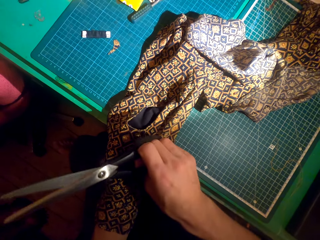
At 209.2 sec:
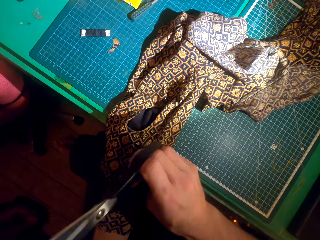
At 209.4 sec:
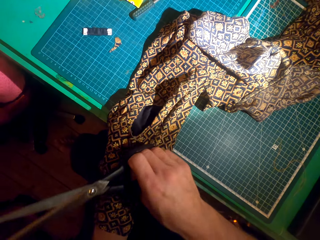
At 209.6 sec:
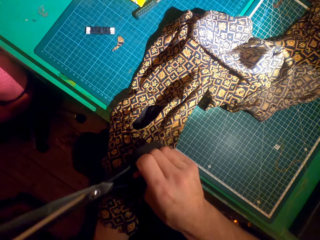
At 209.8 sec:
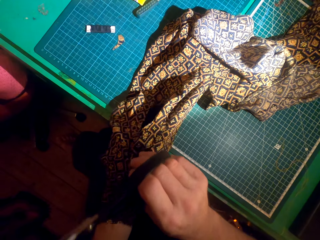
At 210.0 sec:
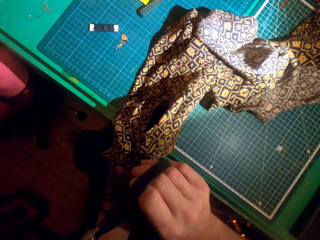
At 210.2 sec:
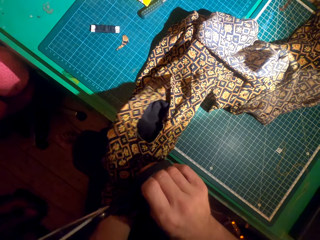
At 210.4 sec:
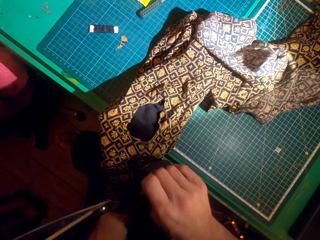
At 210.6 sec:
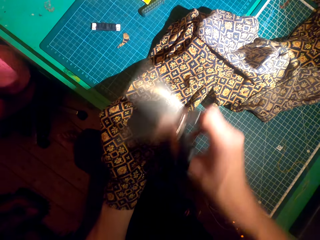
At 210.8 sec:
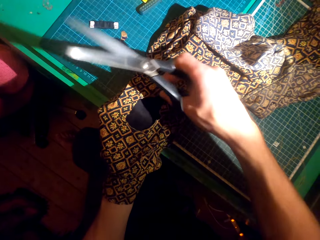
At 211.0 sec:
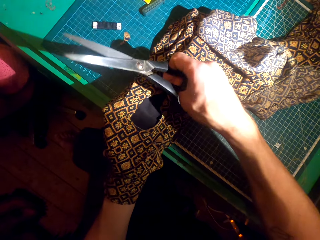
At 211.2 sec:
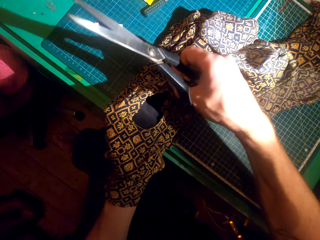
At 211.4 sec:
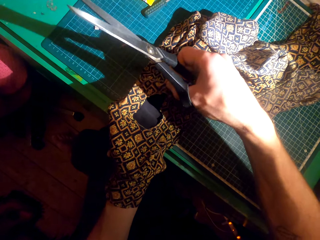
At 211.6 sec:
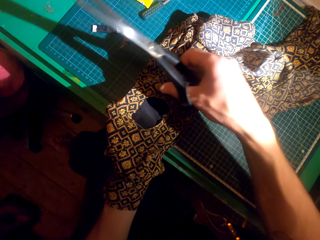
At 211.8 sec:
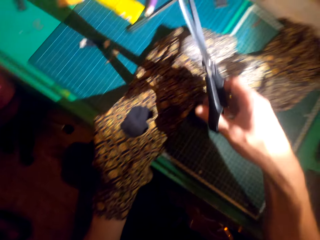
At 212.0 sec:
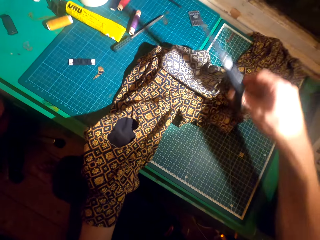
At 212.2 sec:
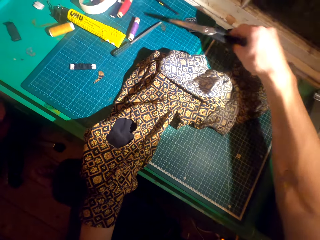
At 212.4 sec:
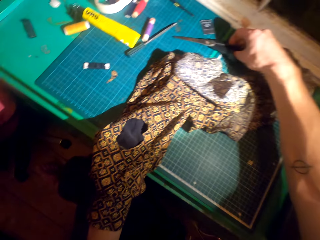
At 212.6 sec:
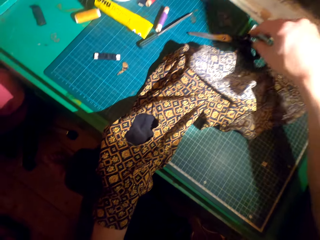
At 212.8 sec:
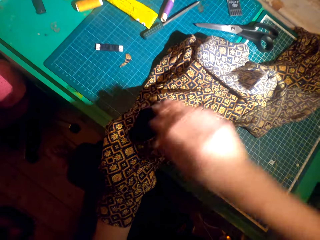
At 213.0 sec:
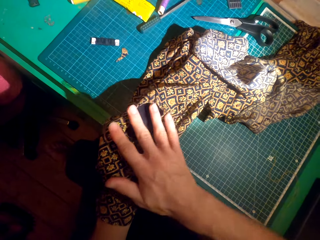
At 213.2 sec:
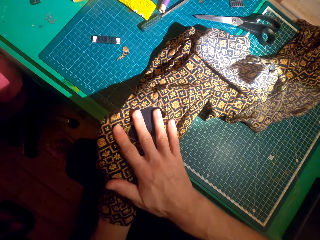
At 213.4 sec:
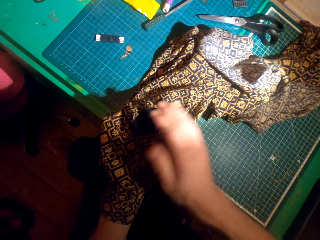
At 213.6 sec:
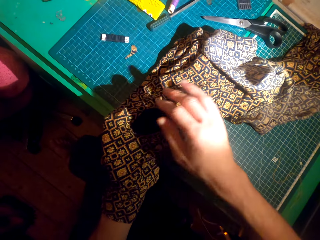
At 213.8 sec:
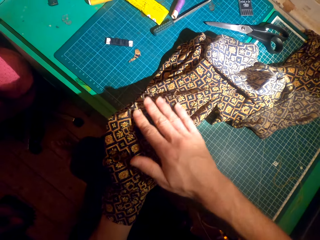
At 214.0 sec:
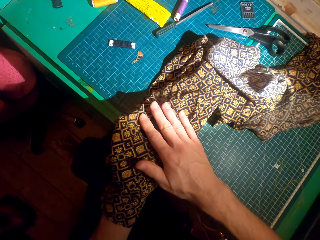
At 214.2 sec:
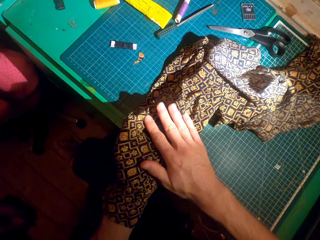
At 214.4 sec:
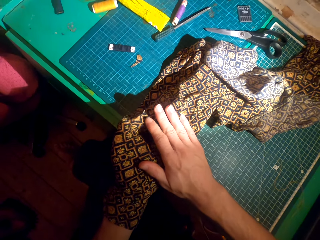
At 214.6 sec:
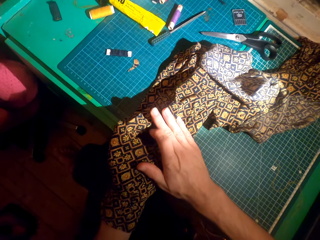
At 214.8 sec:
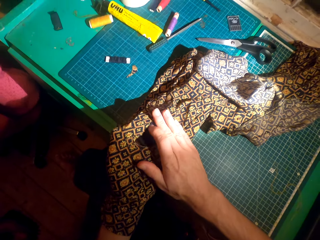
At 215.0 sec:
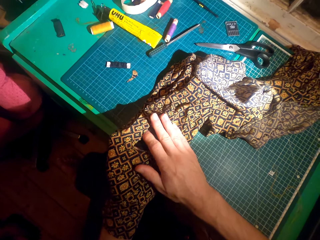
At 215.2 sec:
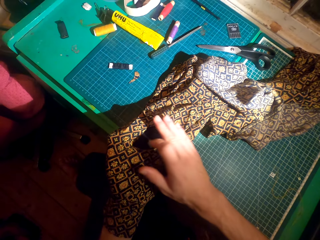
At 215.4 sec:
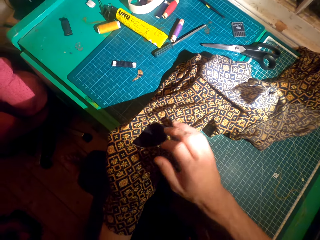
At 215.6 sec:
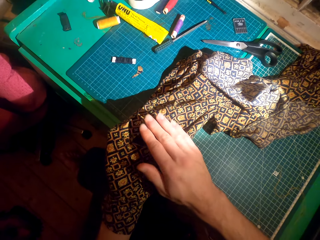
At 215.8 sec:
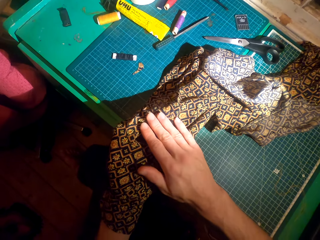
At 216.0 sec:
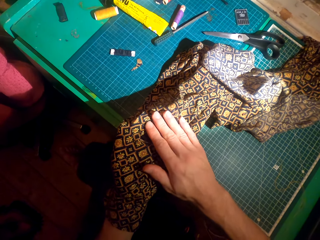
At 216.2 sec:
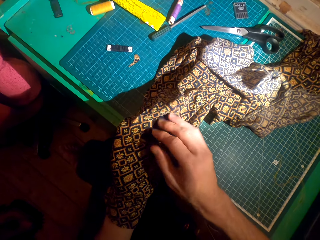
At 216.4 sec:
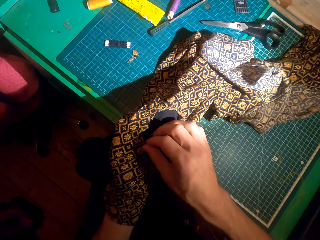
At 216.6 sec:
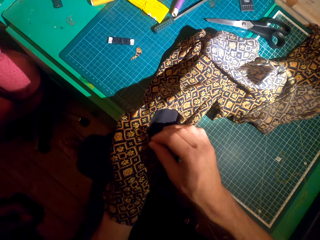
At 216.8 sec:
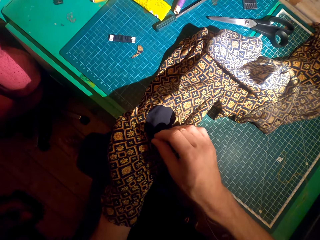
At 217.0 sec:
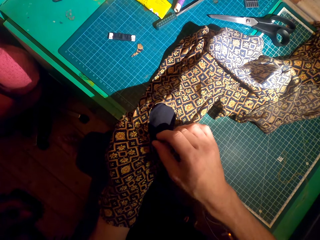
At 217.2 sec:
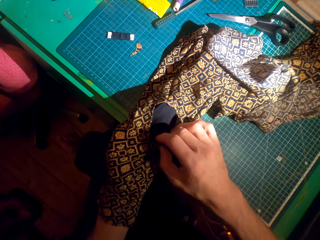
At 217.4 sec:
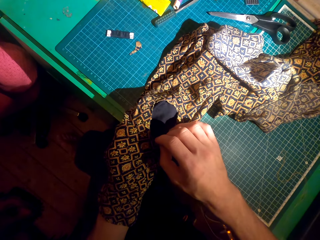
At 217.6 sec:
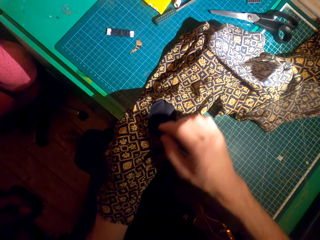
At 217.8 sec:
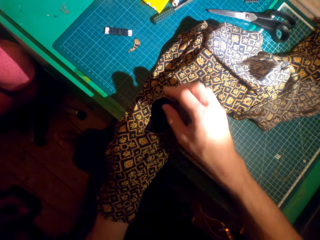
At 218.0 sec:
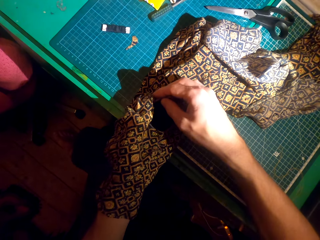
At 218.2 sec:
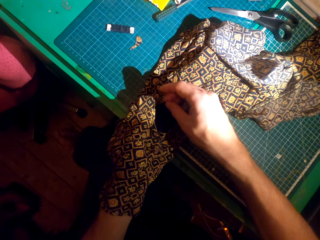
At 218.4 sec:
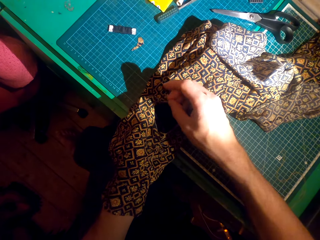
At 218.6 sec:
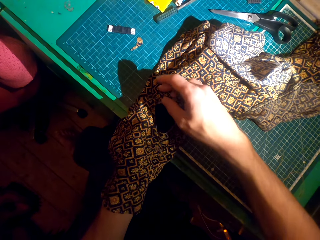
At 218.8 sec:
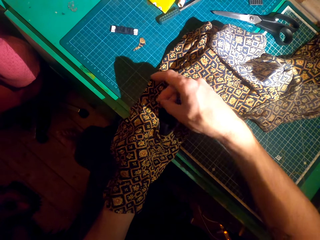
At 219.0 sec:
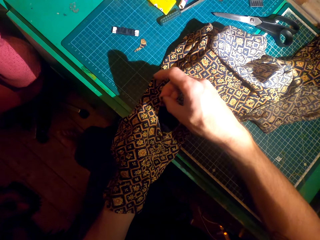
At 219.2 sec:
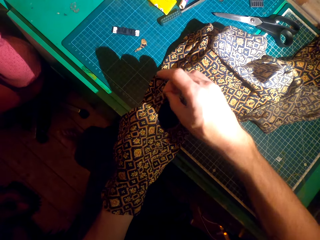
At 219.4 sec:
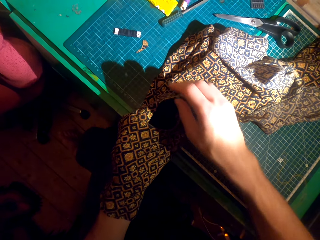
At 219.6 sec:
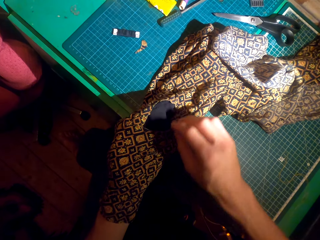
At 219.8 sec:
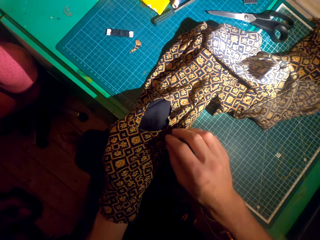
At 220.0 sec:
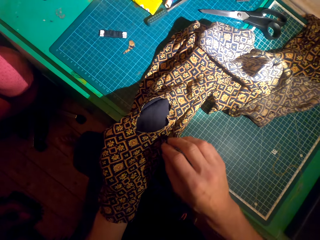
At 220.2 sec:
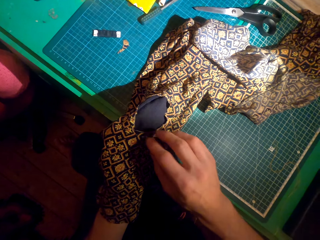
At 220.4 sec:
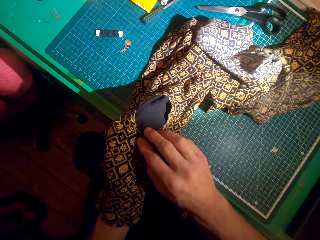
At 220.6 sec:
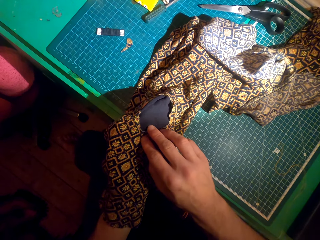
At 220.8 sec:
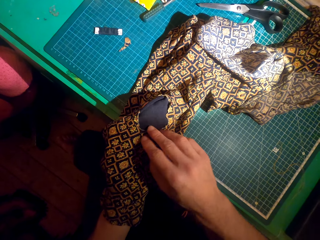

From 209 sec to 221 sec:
The camera wearer straightens the cloth with the right hand. They adjust the patch. They drop the scissors on the table. They touch the cloth with the right hand. They adjust the patch.

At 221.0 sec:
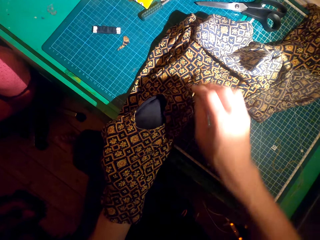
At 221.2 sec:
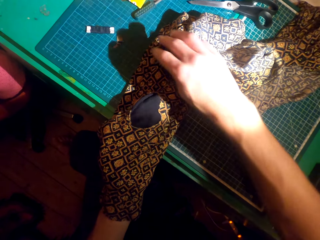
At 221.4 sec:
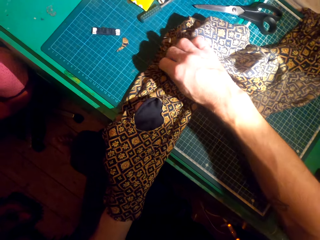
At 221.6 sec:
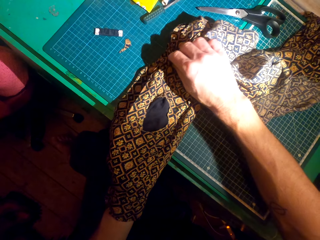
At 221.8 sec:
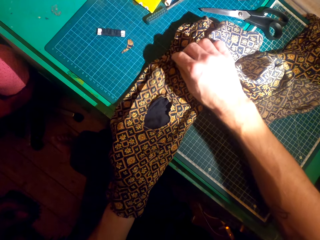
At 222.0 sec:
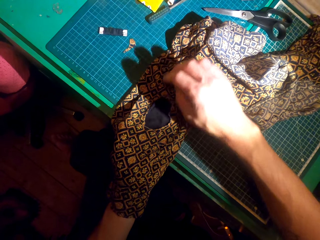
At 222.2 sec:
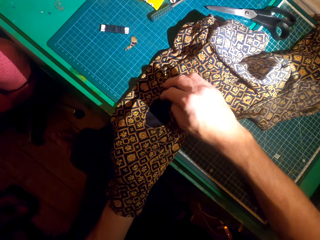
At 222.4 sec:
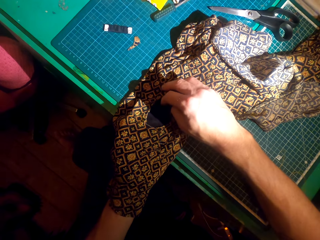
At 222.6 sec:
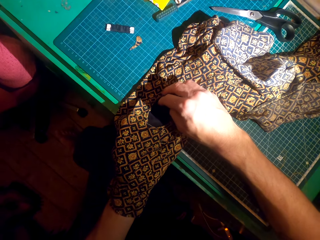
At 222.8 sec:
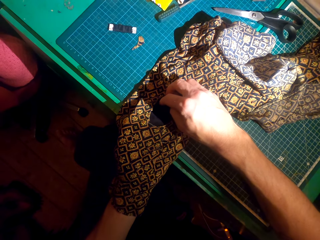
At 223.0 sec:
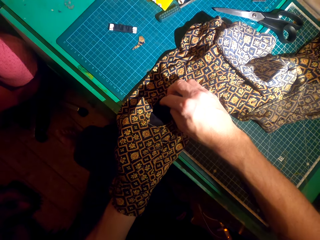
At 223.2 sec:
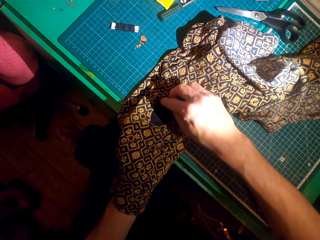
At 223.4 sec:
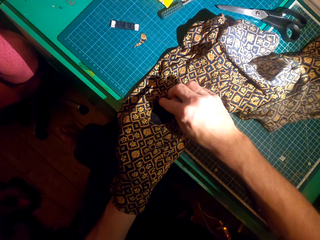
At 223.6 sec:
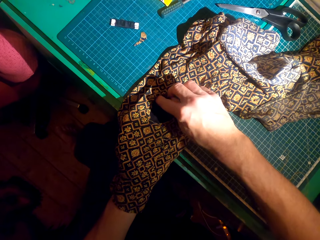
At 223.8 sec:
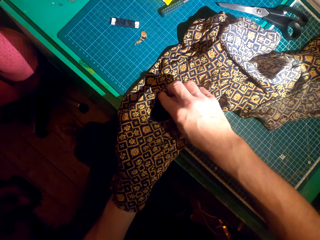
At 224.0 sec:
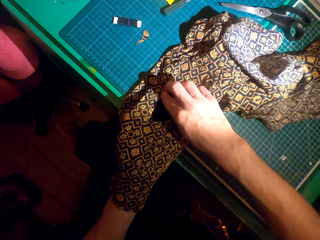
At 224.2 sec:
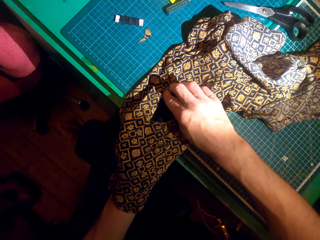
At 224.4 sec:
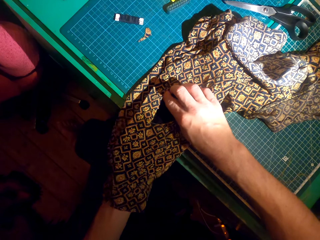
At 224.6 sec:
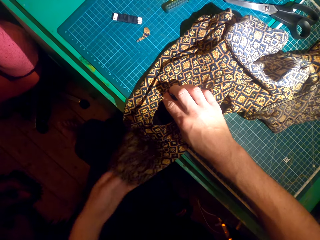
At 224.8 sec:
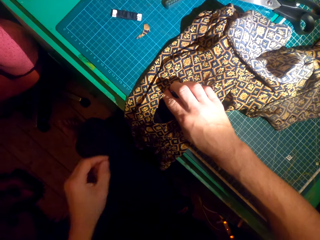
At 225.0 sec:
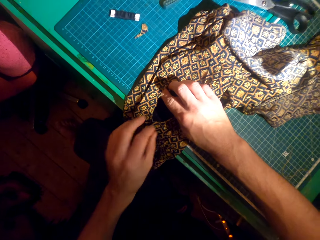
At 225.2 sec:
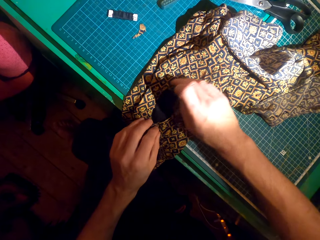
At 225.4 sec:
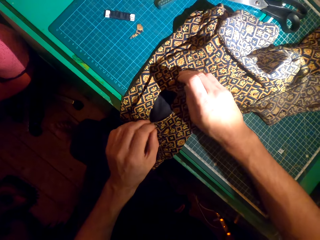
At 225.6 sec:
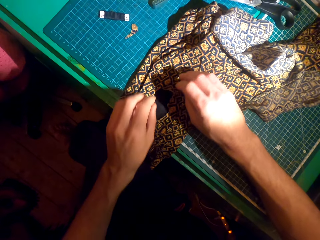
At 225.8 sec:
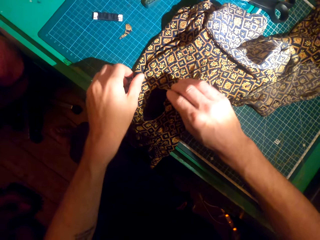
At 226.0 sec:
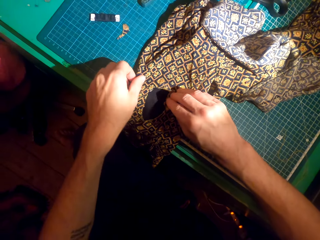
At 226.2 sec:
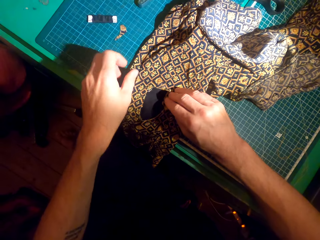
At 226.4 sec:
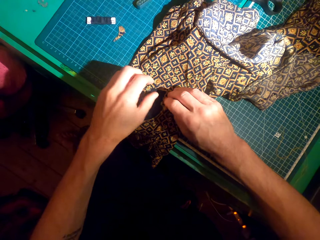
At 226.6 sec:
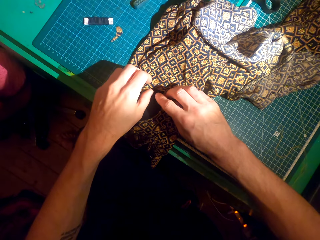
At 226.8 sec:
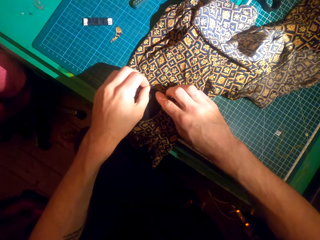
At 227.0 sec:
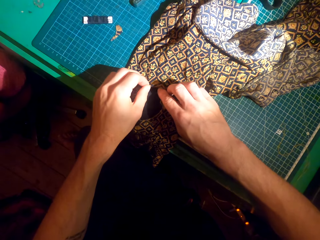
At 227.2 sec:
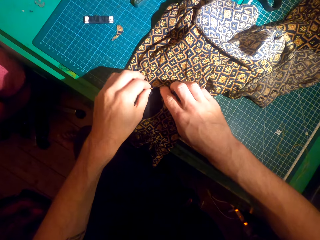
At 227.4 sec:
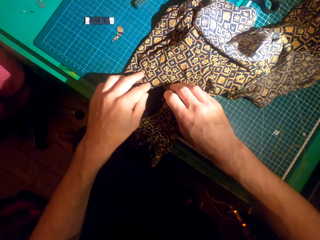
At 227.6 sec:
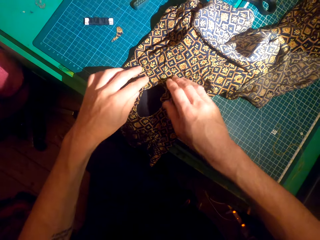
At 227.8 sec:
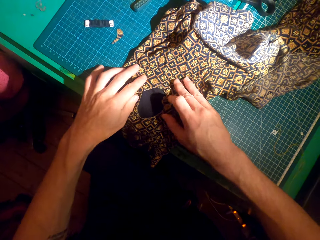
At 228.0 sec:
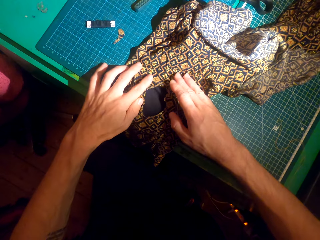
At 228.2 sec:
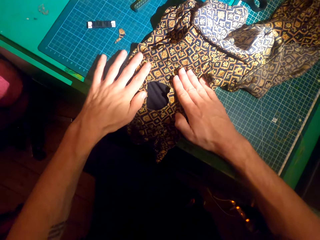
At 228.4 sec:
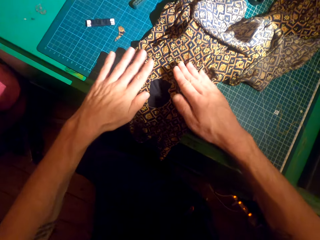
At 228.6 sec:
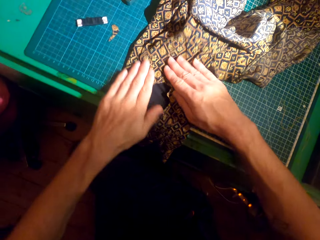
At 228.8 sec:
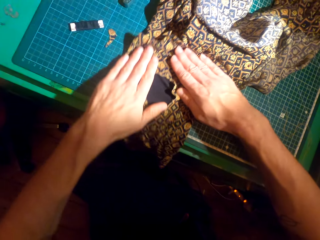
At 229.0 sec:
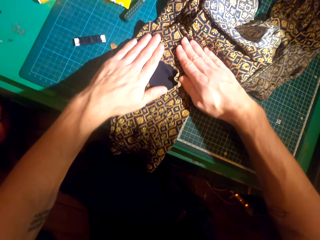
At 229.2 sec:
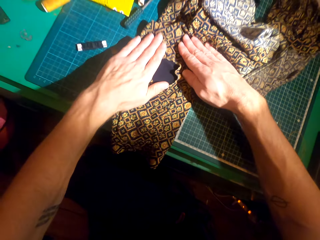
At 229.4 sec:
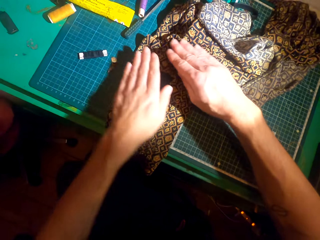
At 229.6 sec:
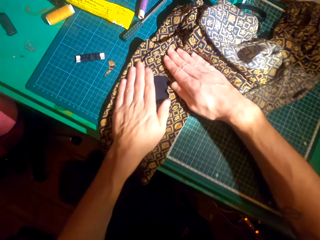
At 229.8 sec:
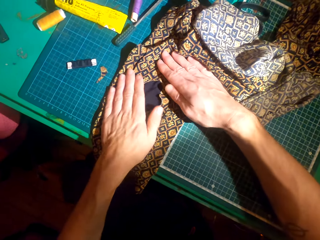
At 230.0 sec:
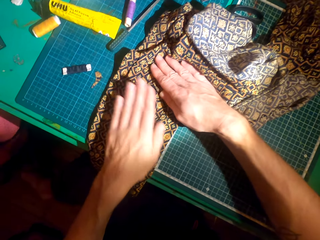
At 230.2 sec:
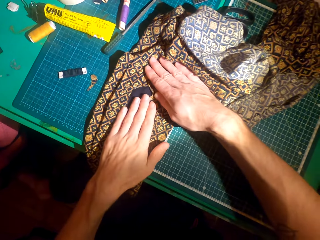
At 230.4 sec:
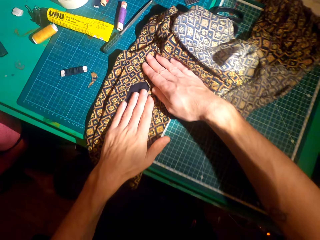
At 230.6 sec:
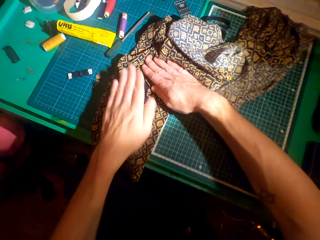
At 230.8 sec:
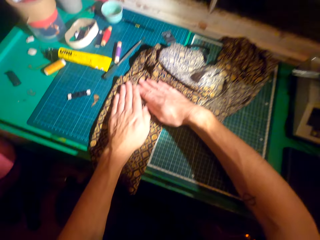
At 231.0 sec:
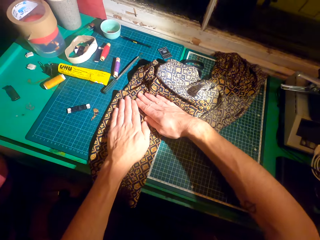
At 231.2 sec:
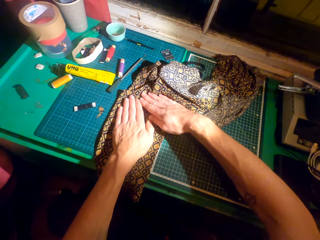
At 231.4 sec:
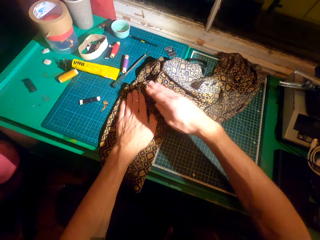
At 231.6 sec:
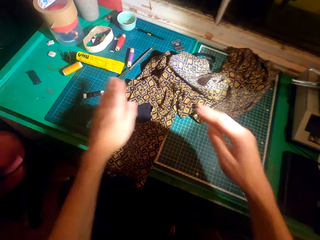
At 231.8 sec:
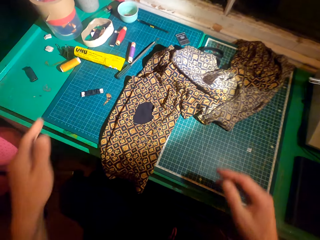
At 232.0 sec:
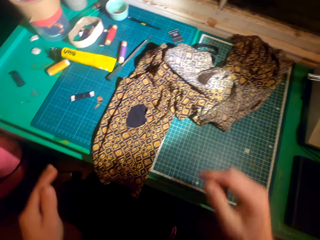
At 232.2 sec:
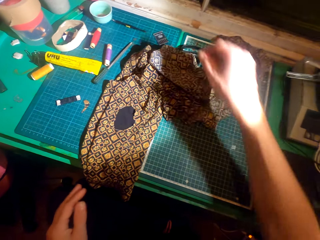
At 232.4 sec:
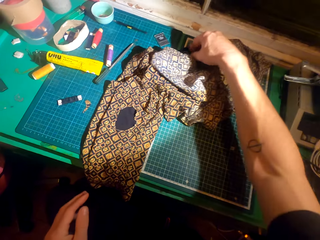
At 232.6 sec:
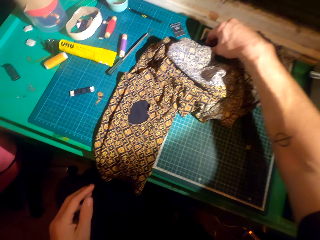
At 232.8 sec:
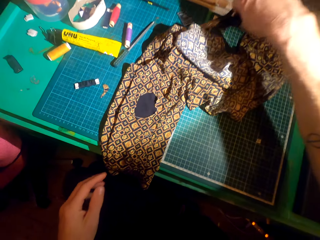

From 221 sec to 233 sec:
The camera wearer removes the hand from the cloth. They touch the cloth with the left hand. They adjust the patch. They swing both hands.
